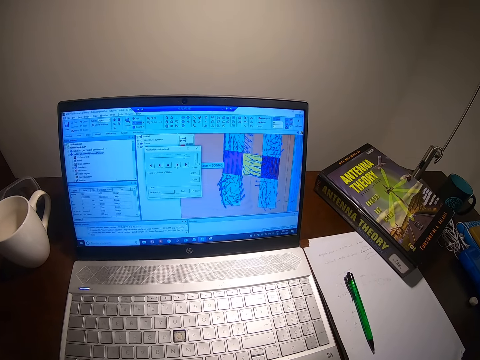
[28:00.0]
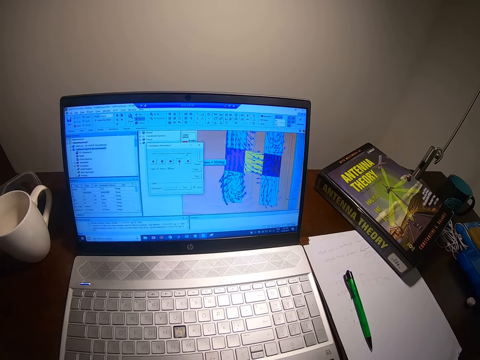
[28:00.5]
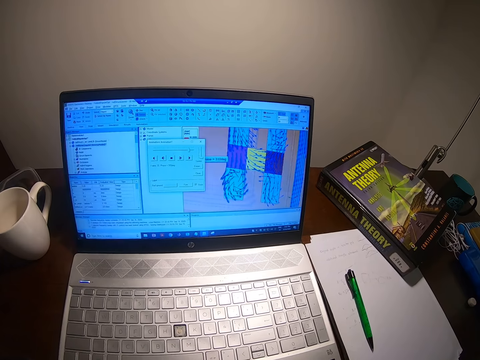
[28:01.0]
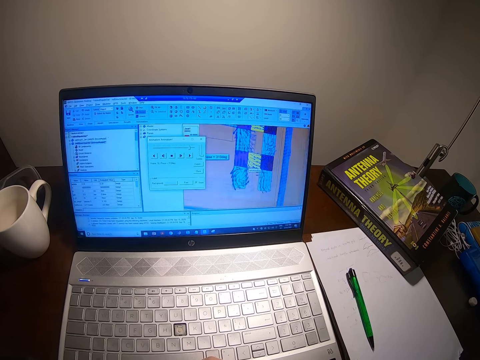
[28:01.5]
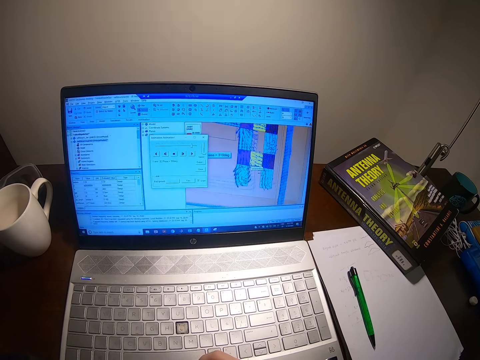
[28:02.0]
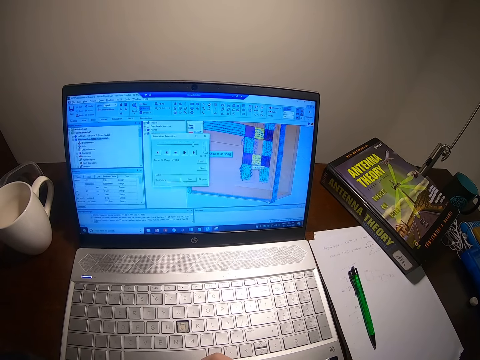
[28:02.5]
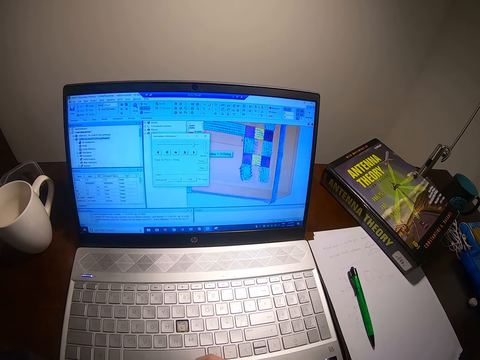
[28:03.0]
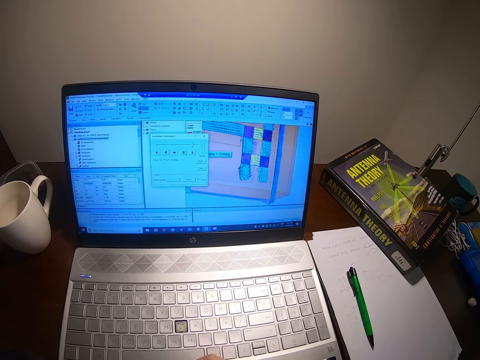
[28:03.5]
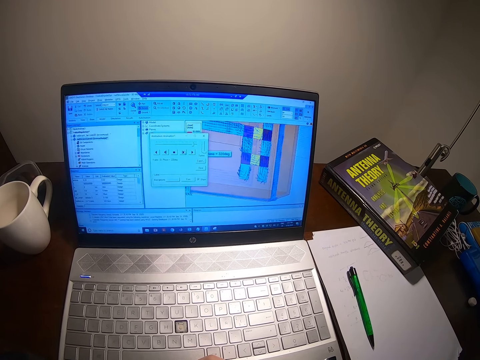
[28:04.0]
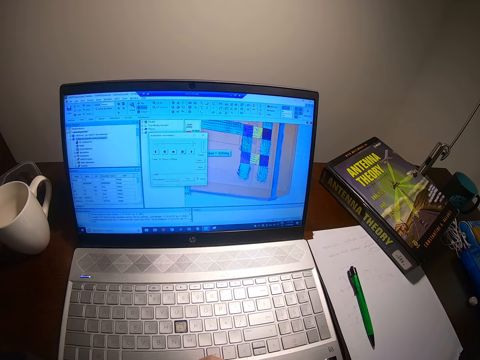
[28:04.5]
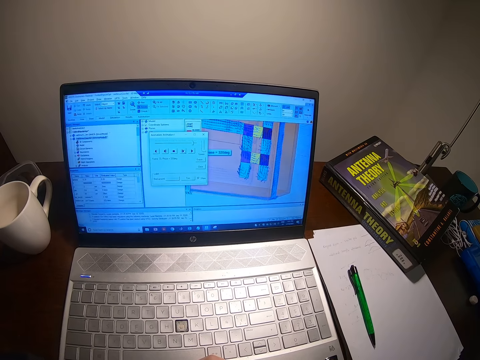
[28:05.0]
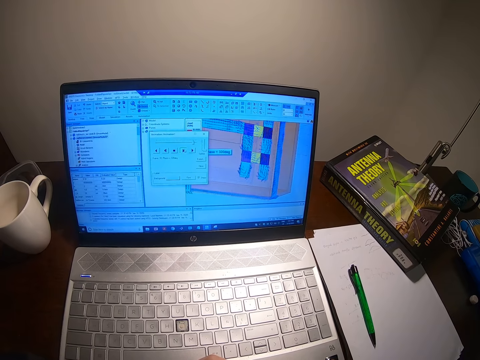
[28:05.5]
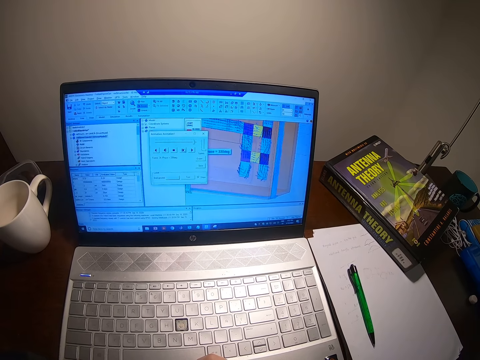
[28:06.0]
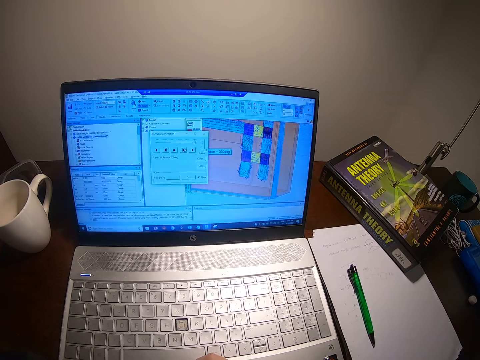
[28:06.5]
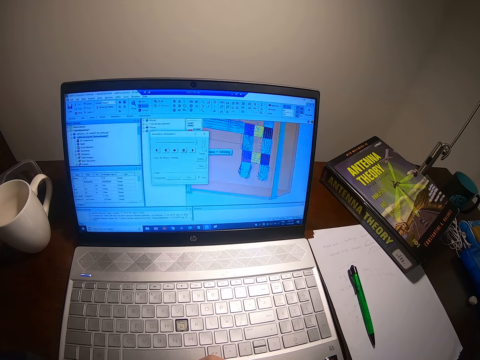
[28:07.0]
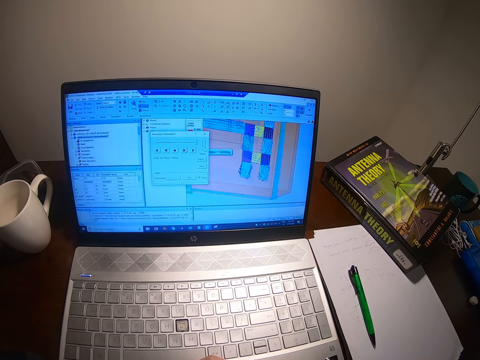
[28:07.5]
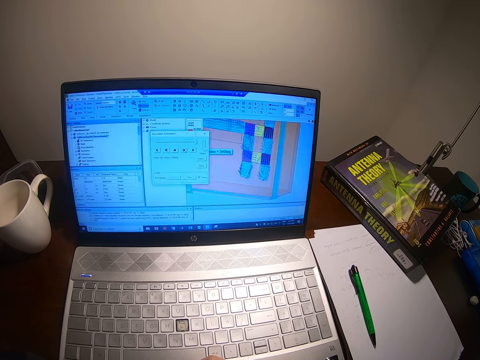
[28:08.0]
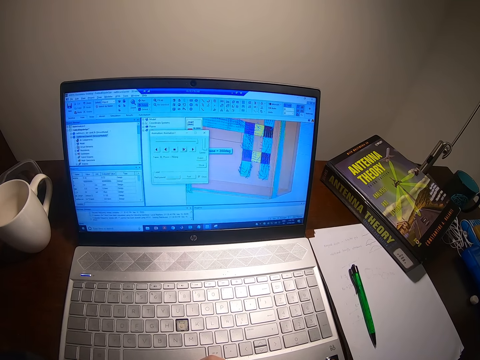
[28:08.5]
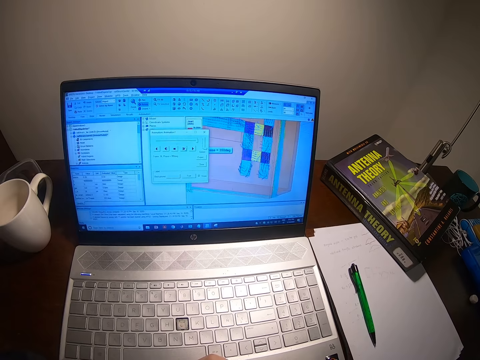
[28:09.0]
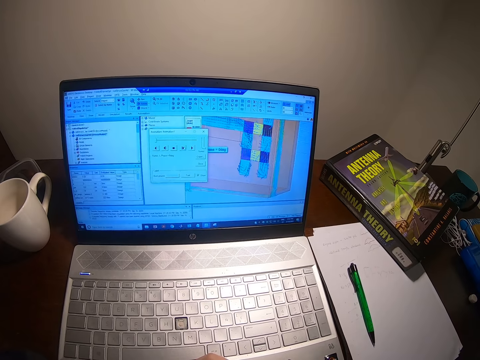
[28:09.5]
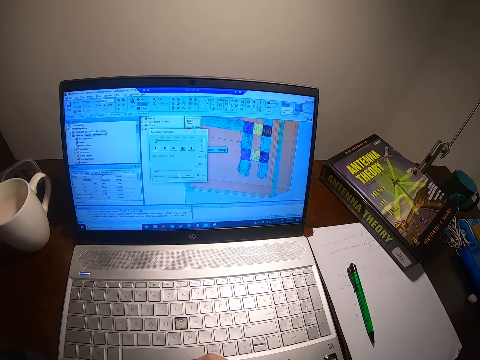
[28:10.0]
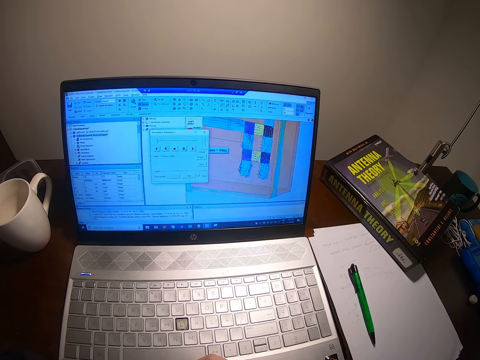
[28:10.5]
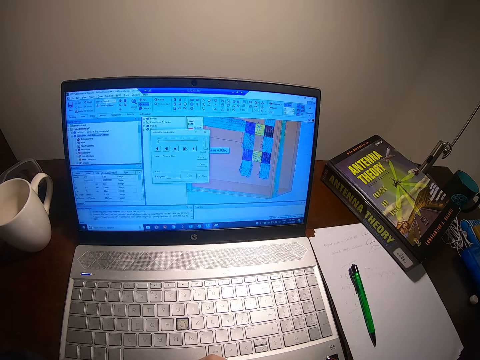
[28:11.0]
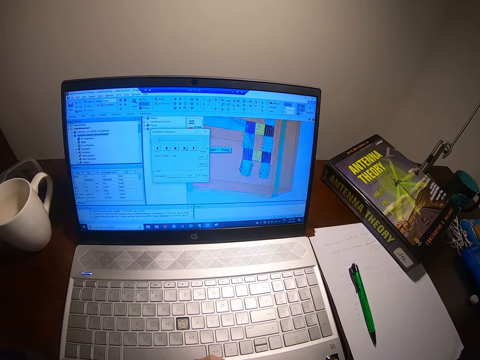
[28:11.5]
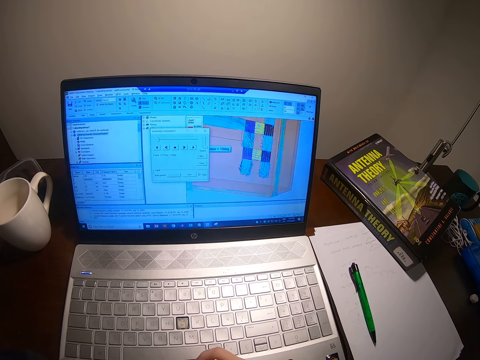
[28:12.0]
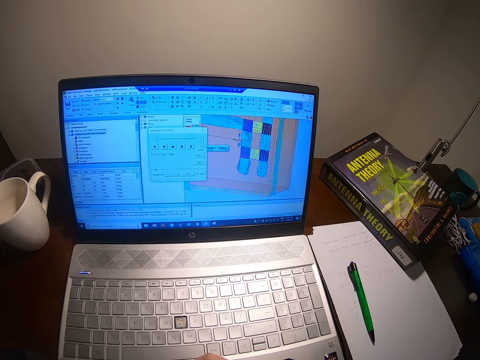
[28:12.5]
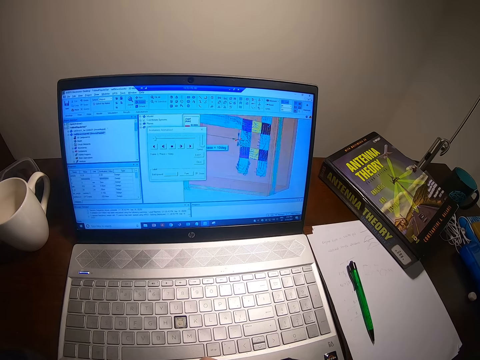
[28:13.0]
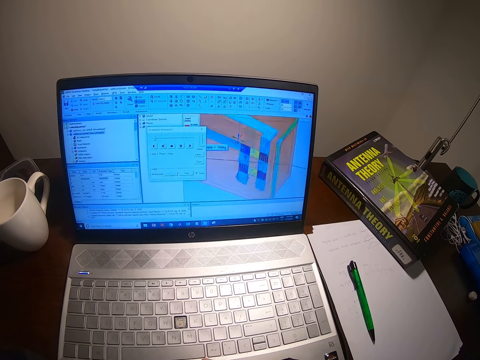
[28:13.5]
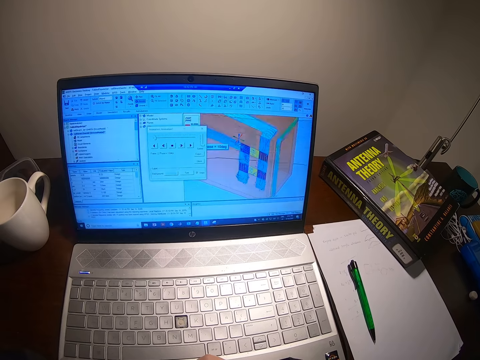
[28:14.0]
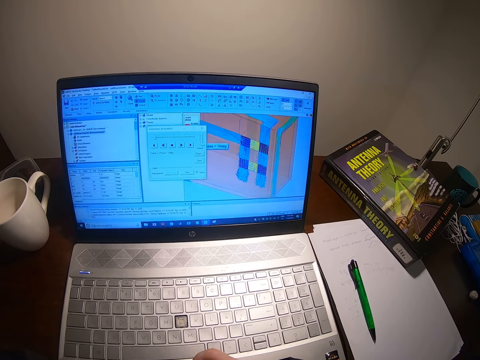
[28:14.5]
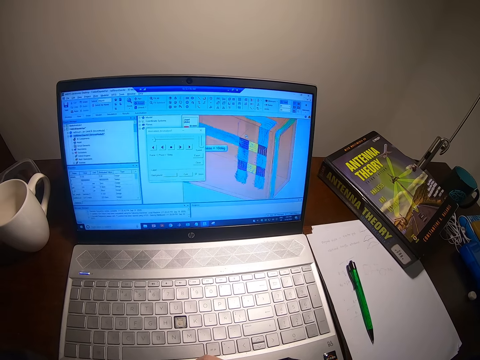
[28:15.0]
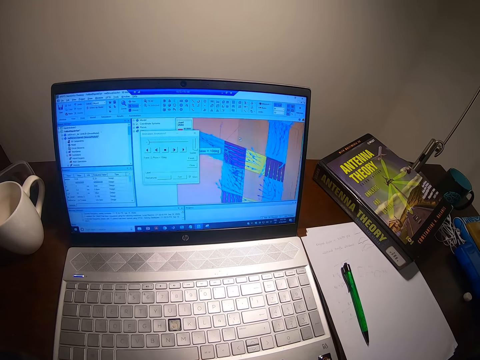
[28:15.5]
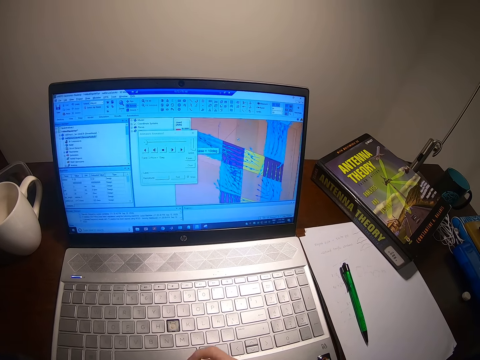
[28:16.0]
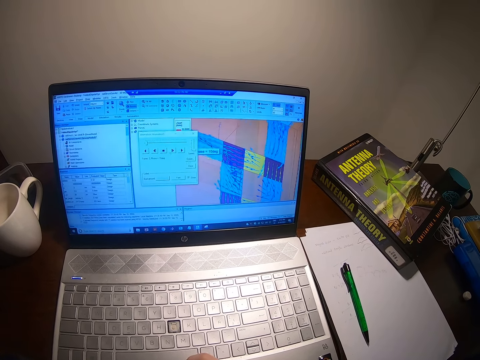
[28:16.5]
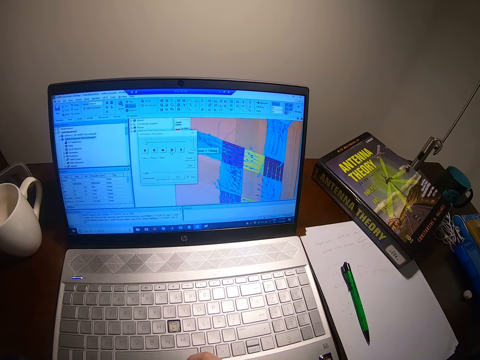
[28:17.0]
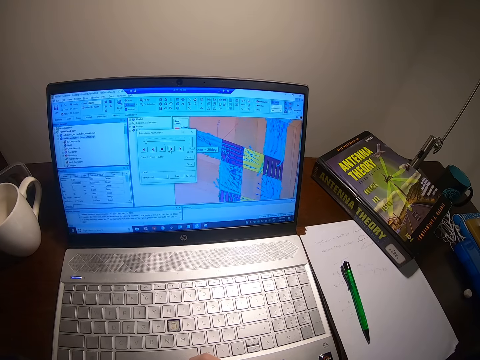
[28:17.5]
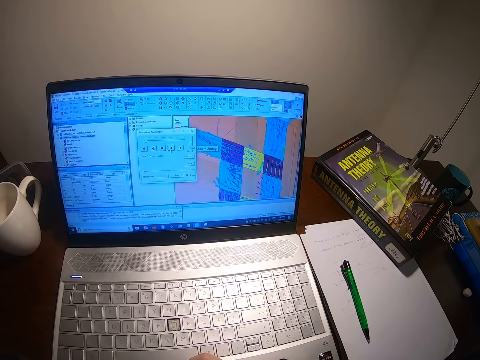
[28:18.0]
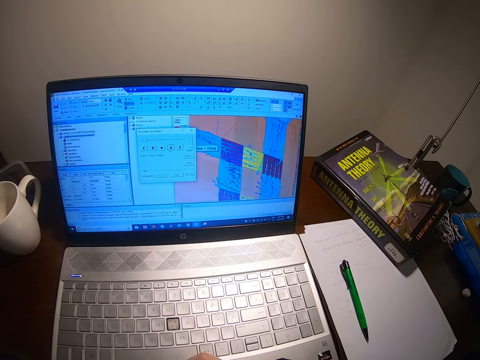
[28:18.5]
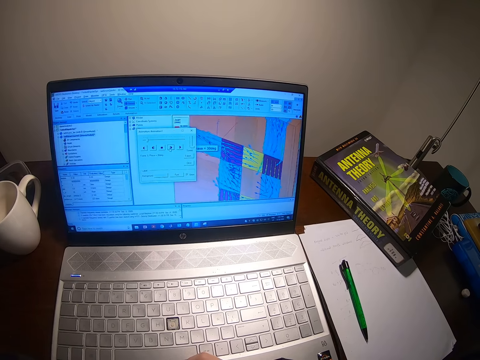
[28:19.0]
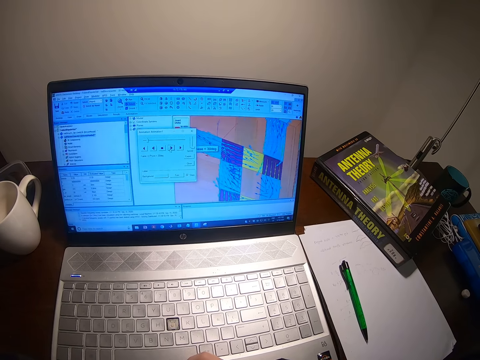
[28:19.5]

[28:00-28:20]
The camera wearer looks at the laptop and touches the touchpad. They look at the laptop and touch the touchpad.

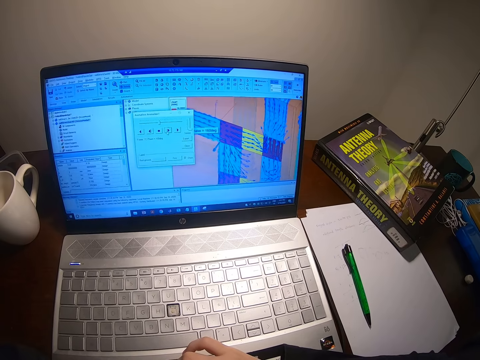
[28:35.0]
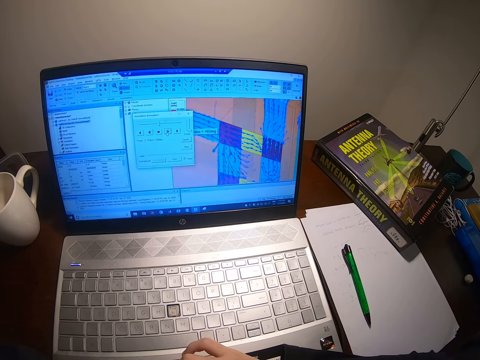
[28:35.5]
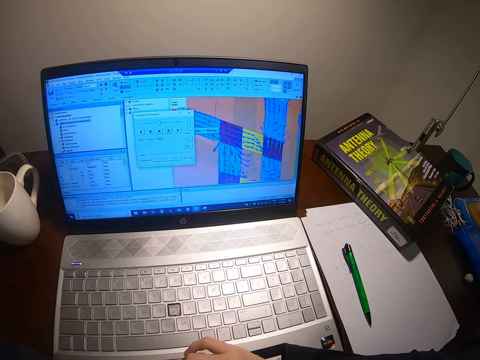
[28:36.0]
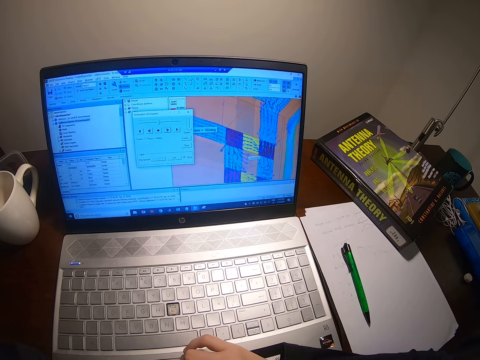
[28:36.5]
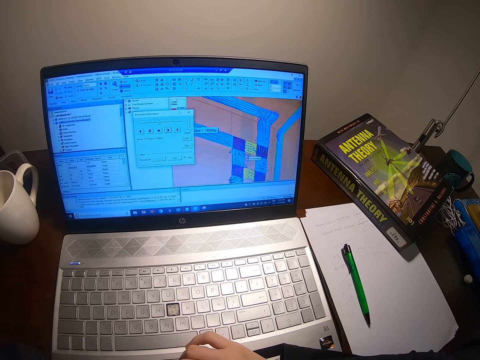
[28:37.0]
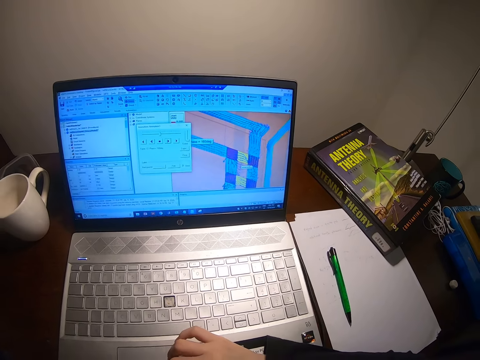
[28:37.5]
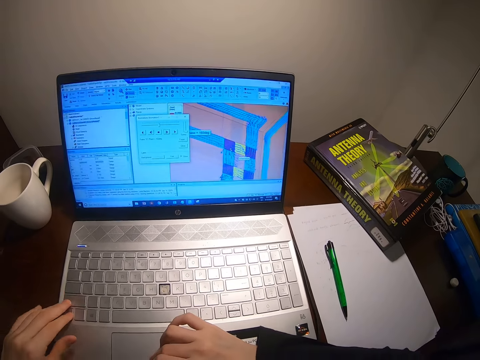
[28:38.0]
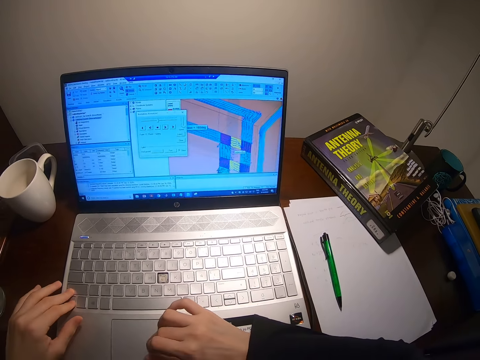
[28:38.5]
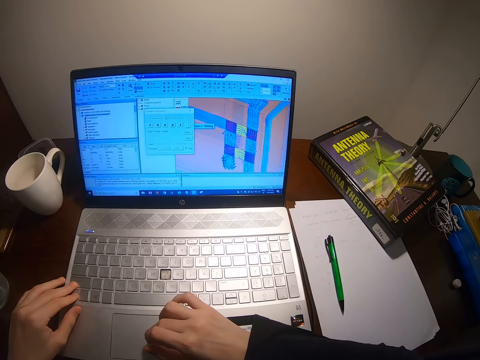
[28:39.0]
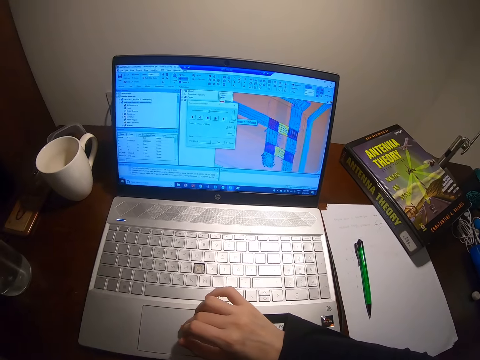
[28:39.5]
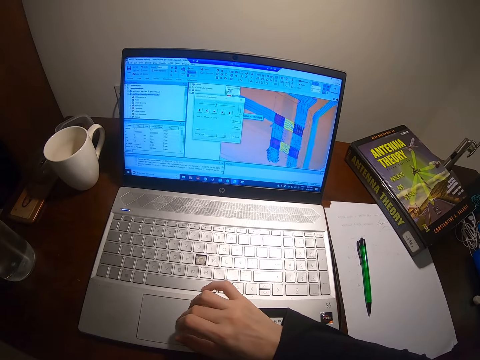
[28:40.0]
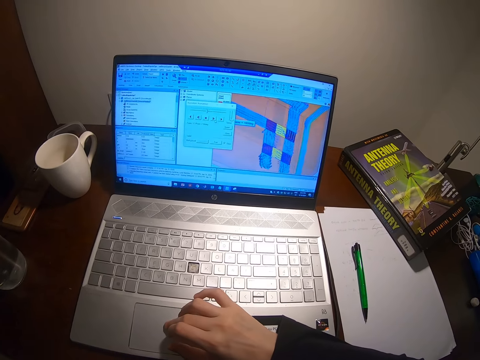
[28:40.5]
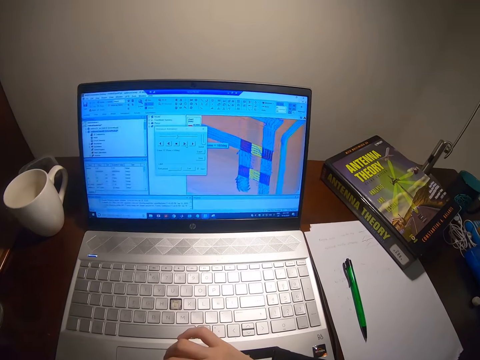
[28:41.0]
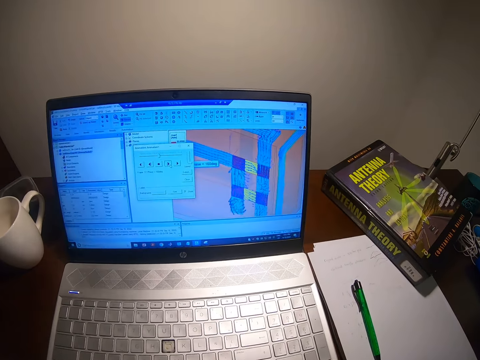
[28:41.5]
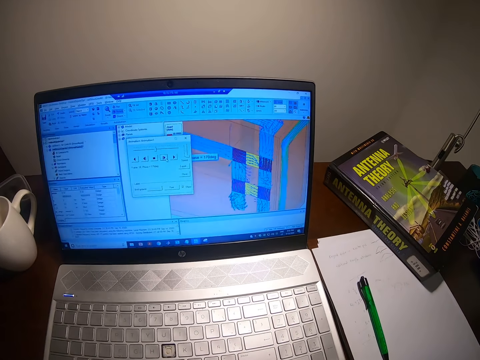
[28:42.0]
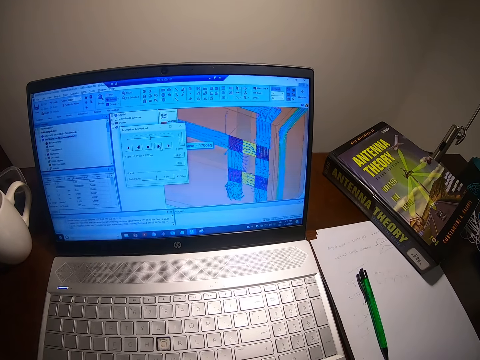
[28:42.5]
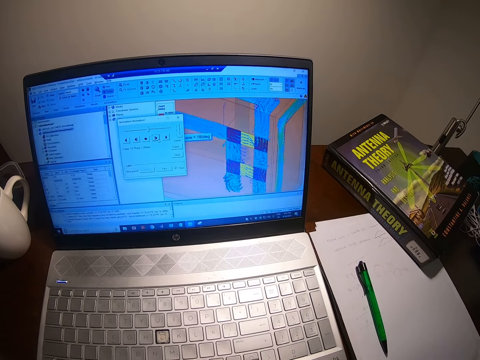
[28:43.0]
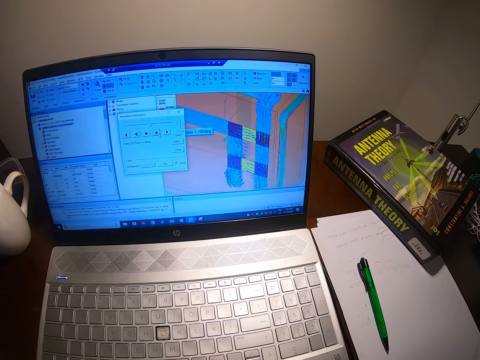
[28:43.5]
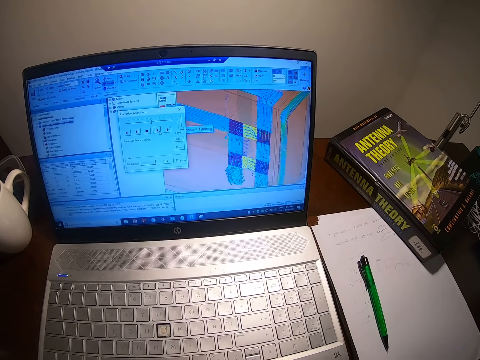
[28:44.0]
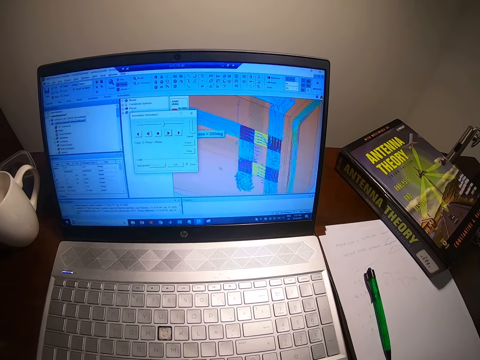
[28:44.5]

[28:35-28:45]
The camera wearer looks at the laptop and touches the touchpad. They unfold their hand. They look at the laptop, touch the touchpad and touch the keyboard. They look at the laptop, touch the touchpad and take their hand off the keyboard. They fold their hand and type on the laptop.
